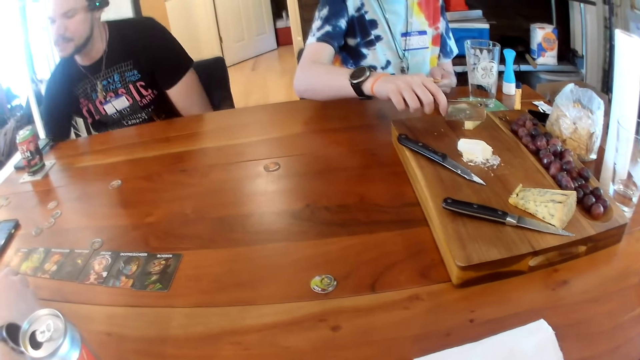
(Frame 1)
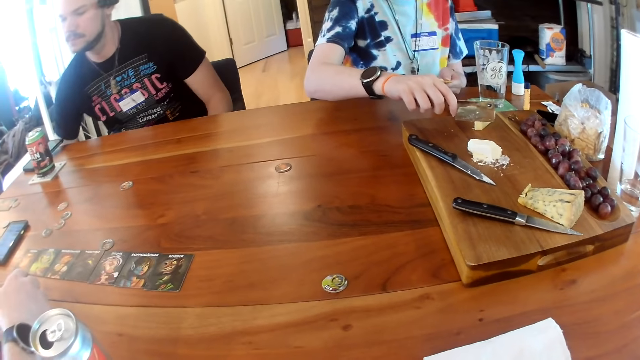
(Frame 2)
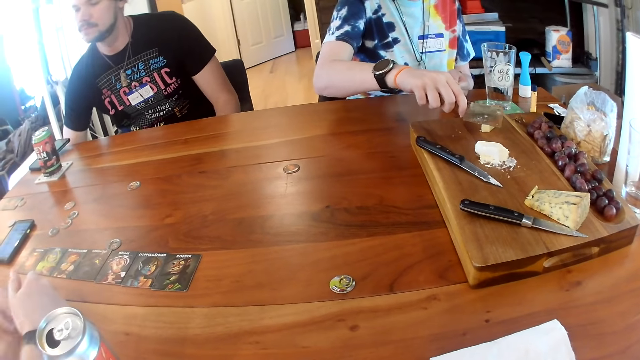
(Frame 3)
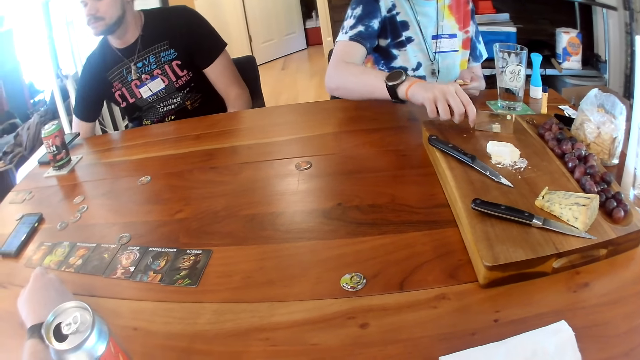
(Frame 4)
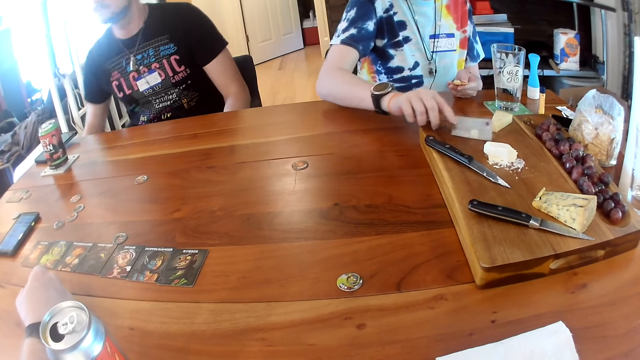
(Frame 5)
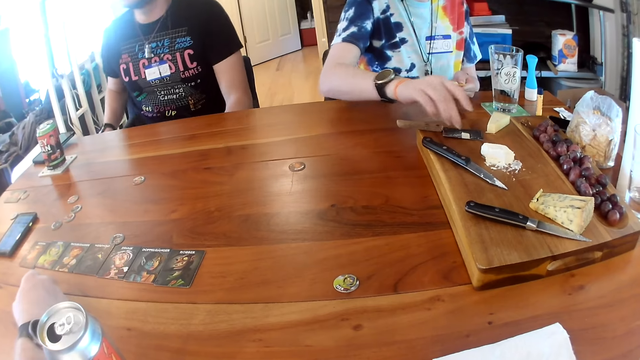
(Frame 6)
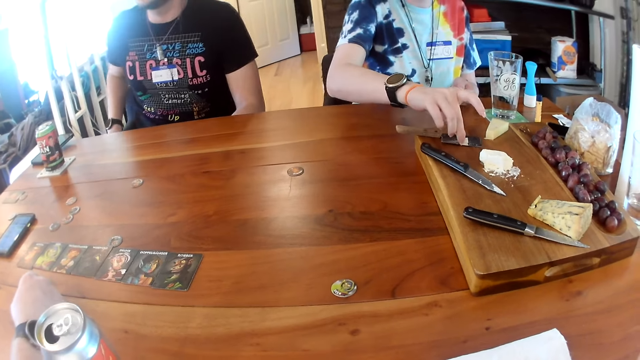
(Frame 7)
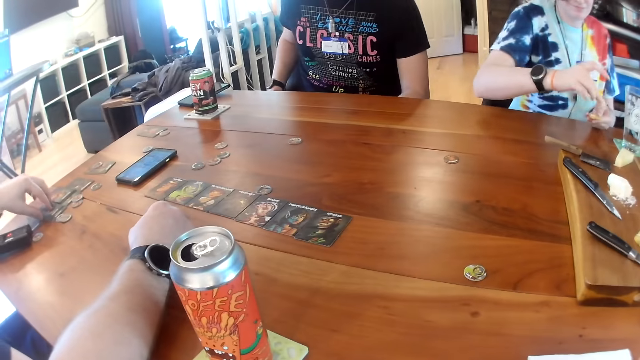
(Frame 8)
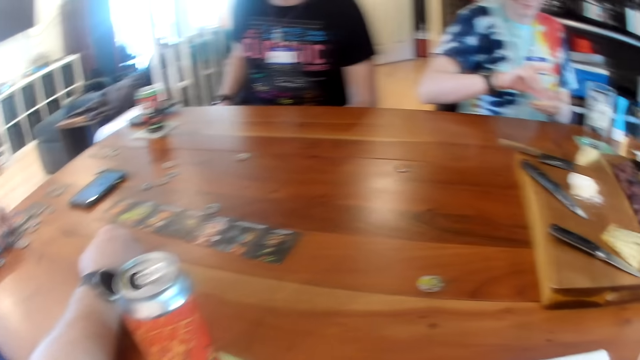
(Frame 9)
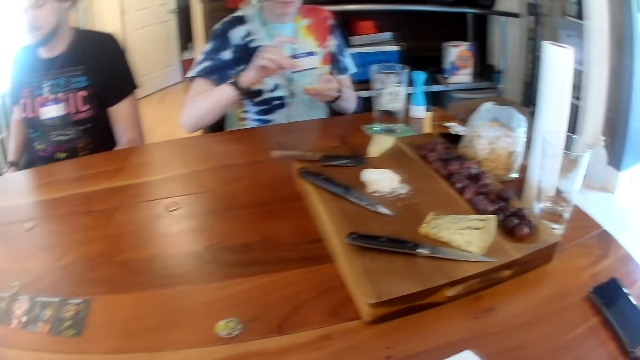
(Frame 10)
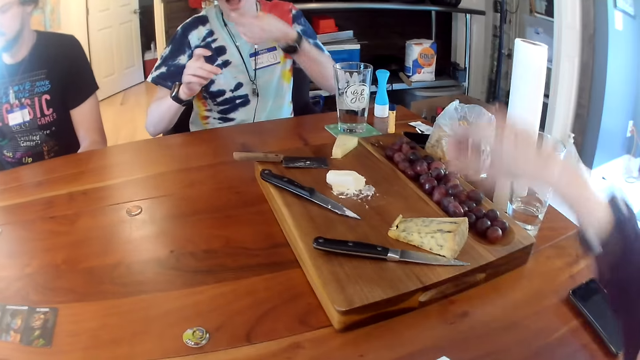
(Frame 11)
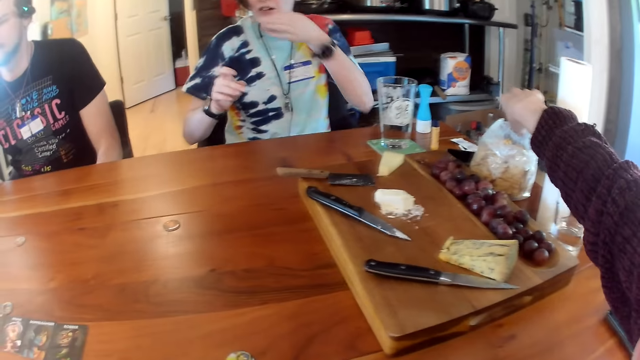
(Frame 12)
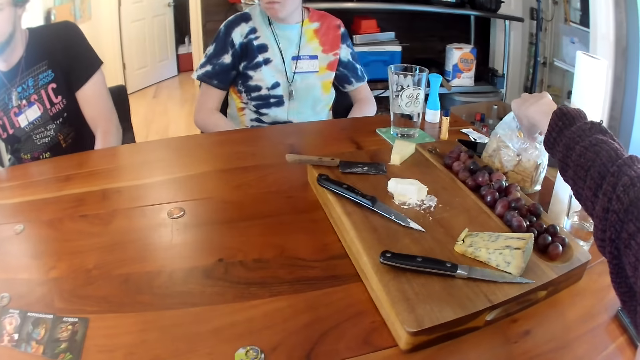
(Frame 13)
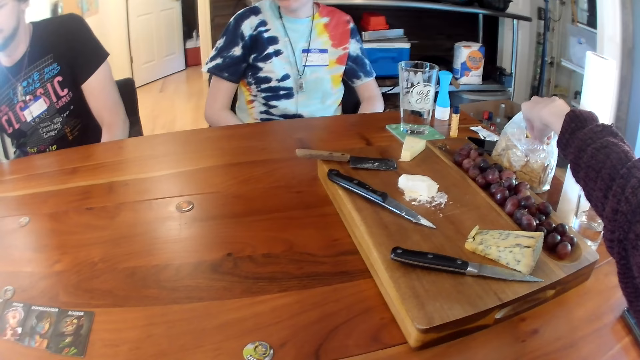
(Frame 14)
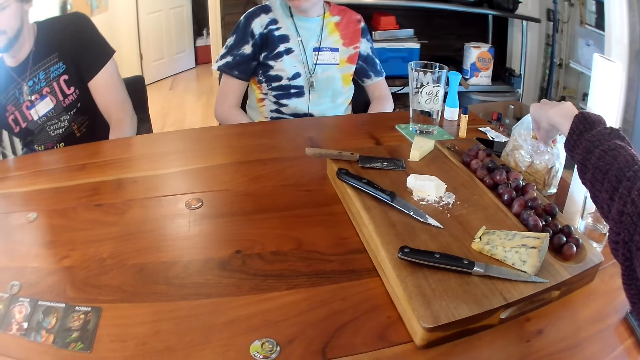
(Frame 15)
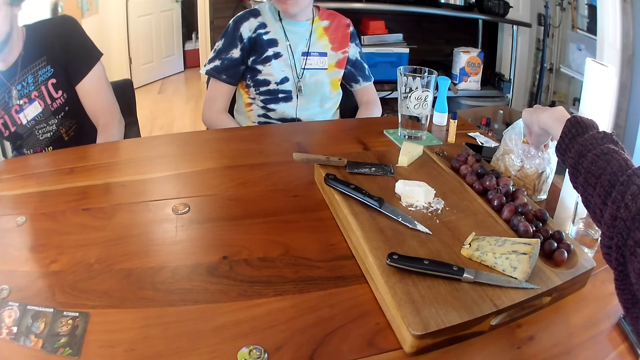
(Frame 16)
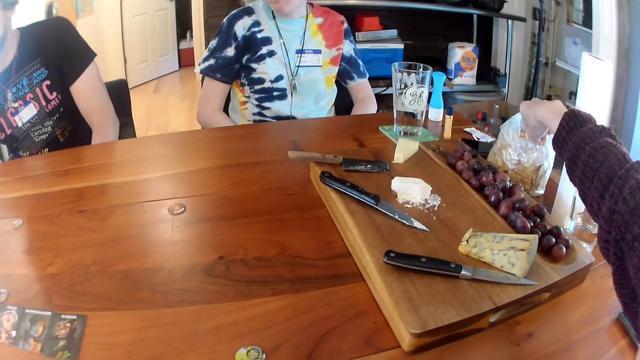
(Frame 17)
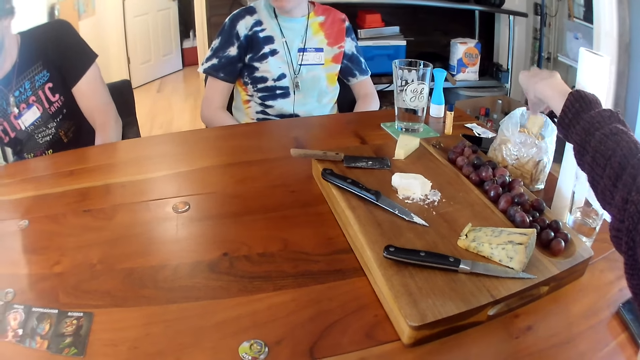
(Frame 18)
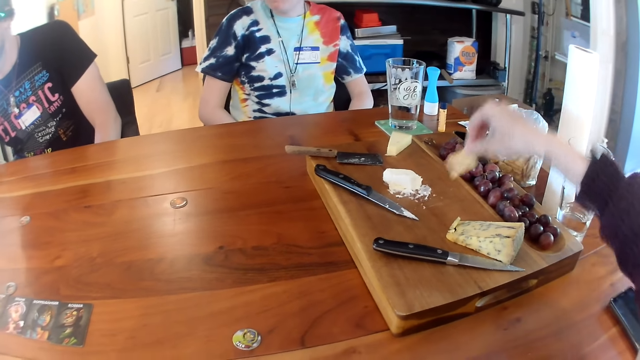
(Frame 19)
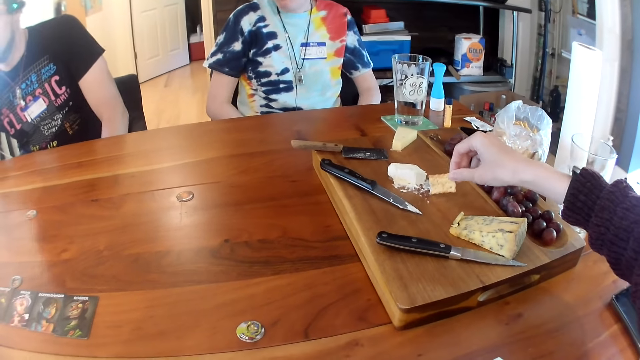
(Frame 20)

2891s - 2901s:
A woman cuts some cheese on the tray on the table with the knife in her right hand. A man talks to another man. The woman drops the knife on the tray on the table with her right hand. The woman picks up the cut piece of cheese from the knife with her right hand. The woman places the cut piece of cheese on the cracker in her left hand with her right hand. The woman eats the cracker in her left hand. The camera wearer picks up a cracker from the nylon on the table with her right hand.

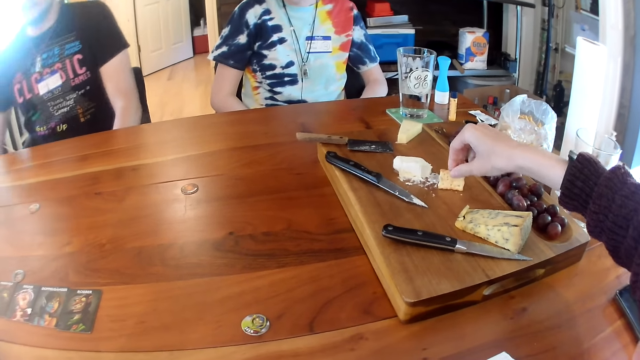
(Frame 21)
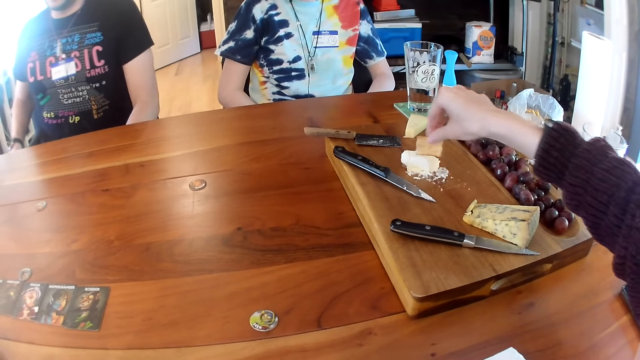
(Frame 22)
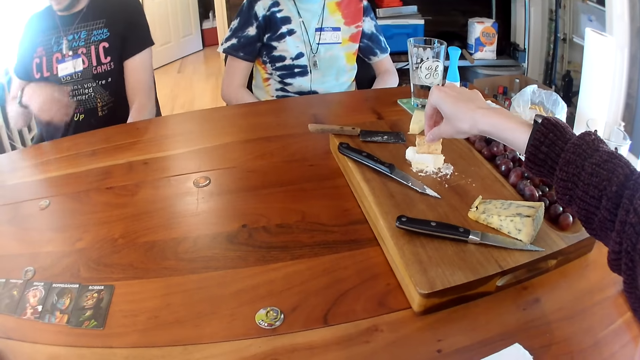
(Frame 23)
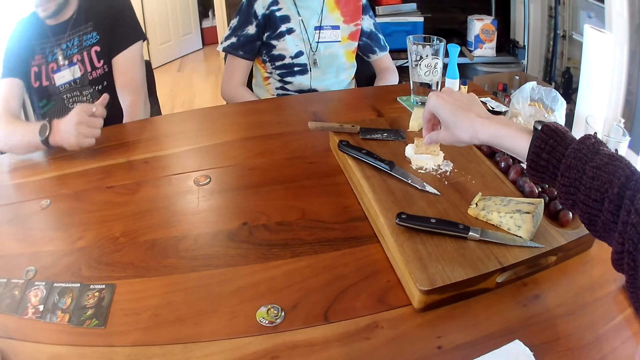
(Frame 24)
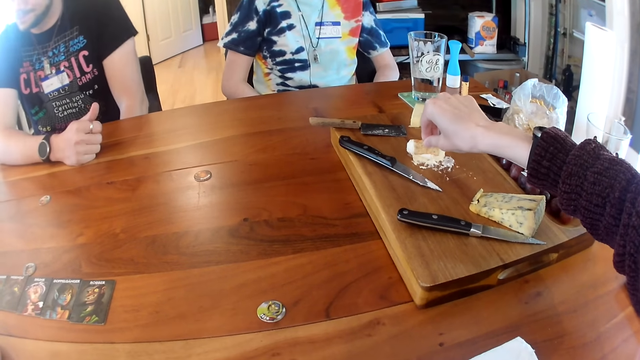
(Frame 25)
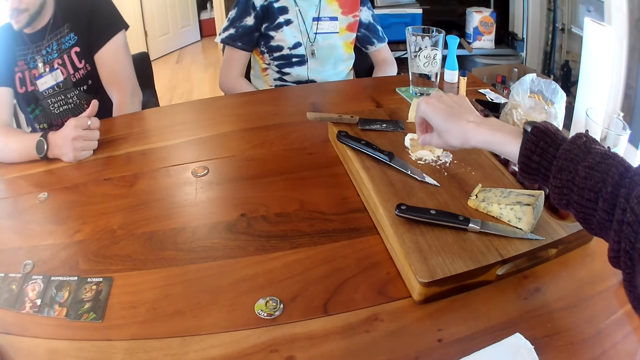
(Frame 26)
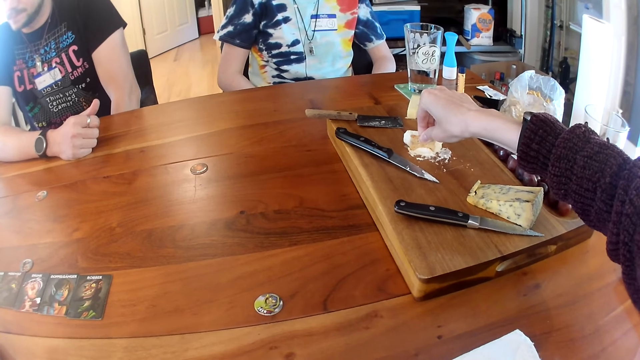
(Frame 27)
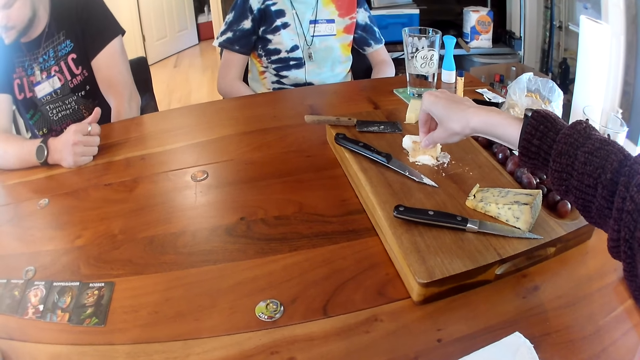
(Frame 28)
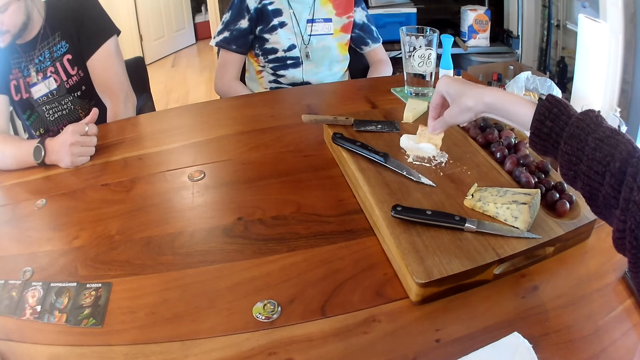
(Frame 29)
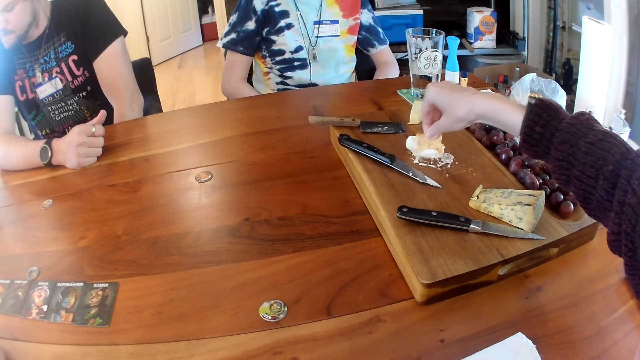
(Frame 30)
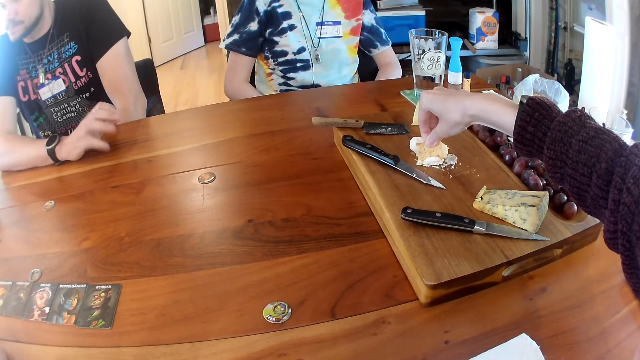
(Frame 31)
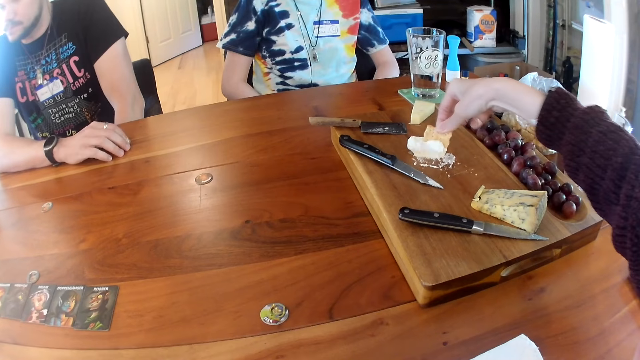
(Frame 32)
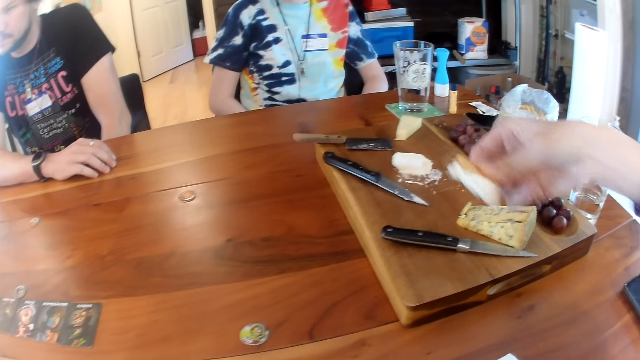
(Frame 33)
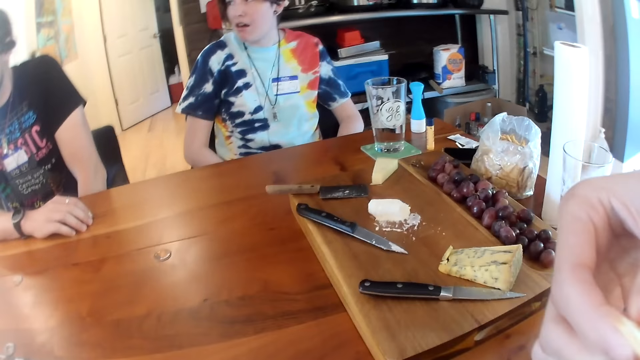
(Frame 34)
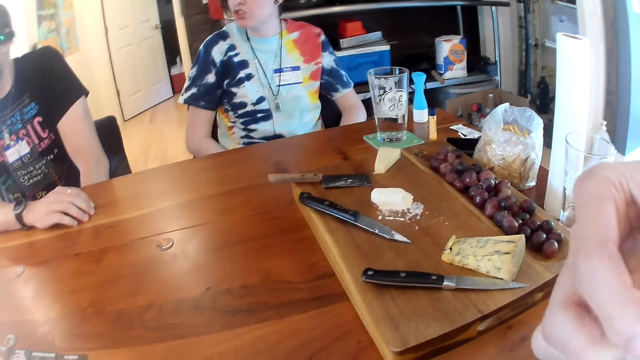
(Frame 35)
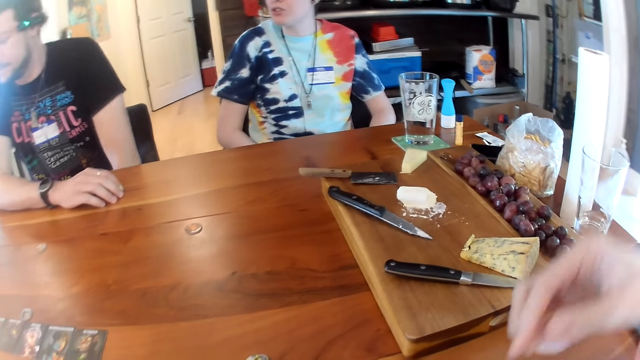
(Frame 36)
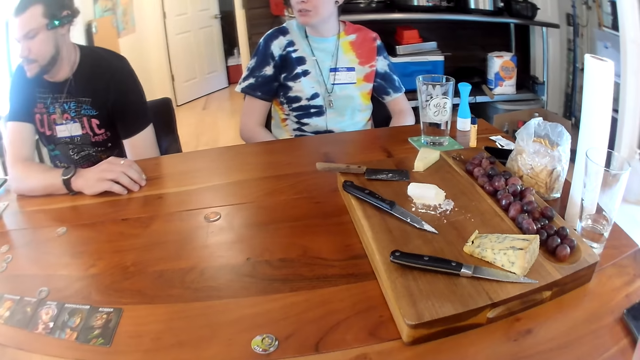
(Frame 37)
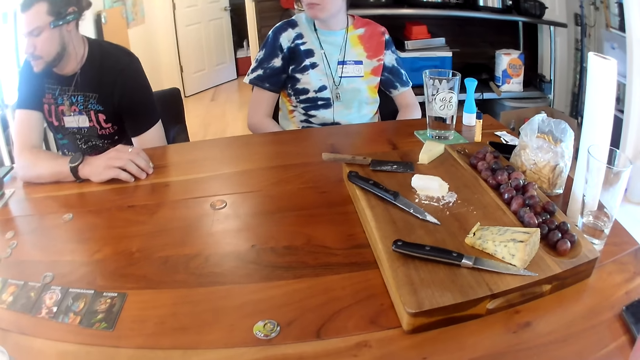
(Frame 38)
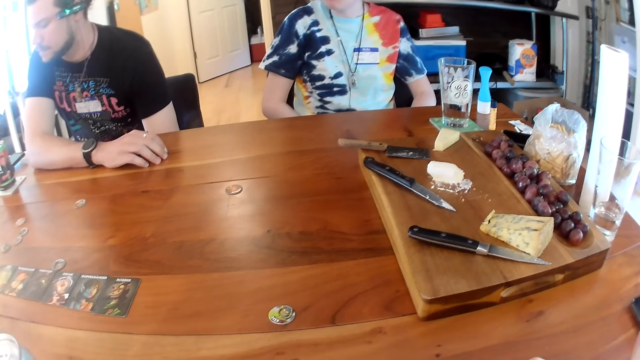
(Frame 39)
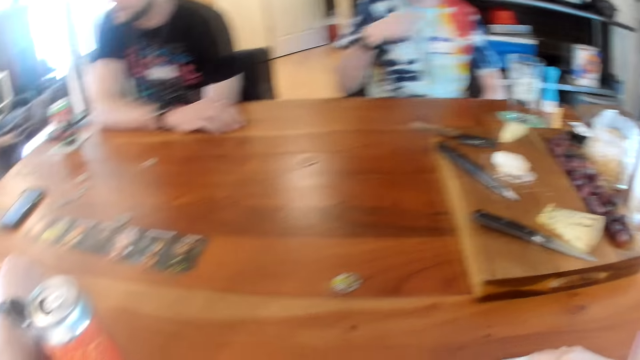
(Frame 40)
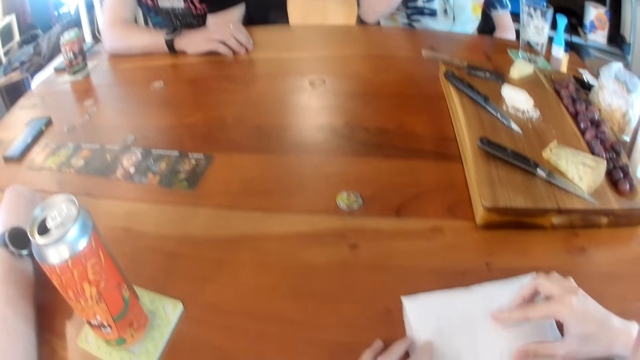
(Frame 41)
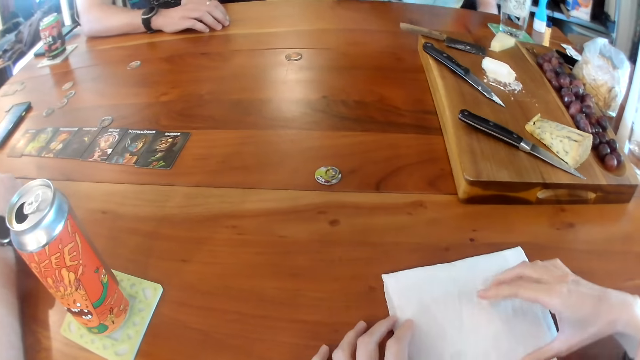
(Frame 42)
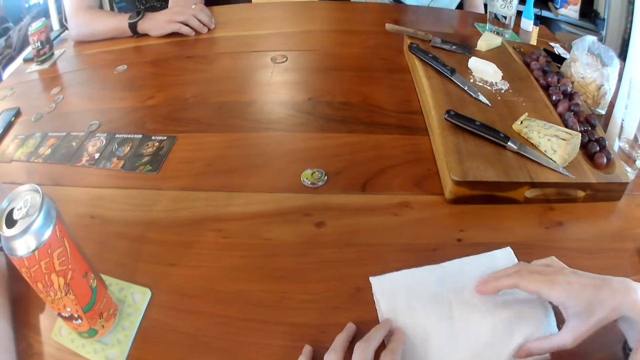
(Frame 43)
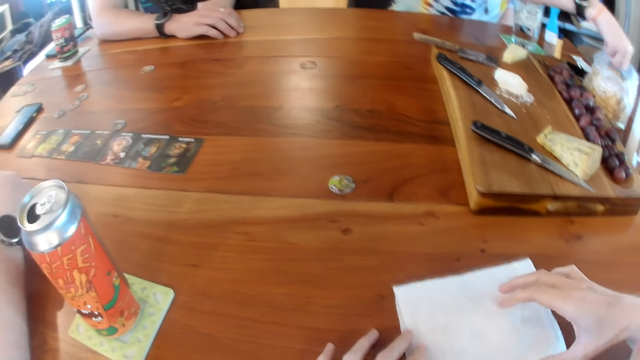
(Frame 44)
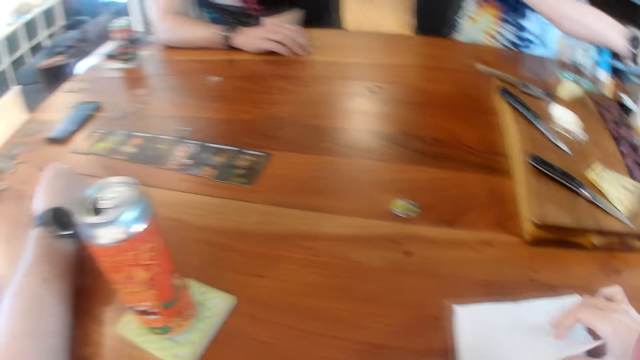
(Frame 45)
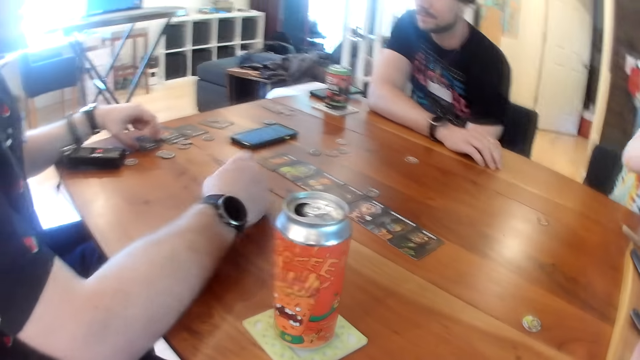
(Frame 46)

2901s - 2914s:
The camera wearer picks some cream from the tray with the cracker in her right hand. A man rests his right arm on the table. A woman interacts with another man. The camera wearer eats the cracker in her right hand. A man talks to another man. The camera wearer wipes her right hand on the tissue on the table. The woman picks up a cracker from the nylon on the table with her right hand.
